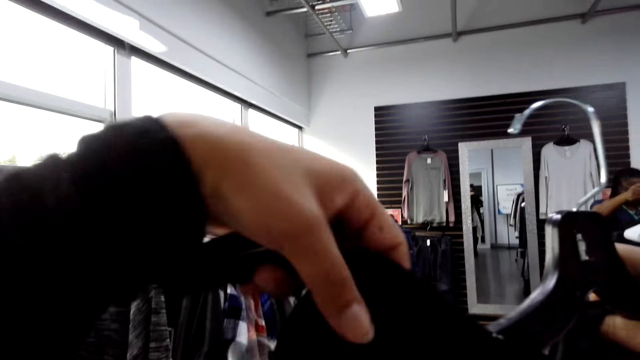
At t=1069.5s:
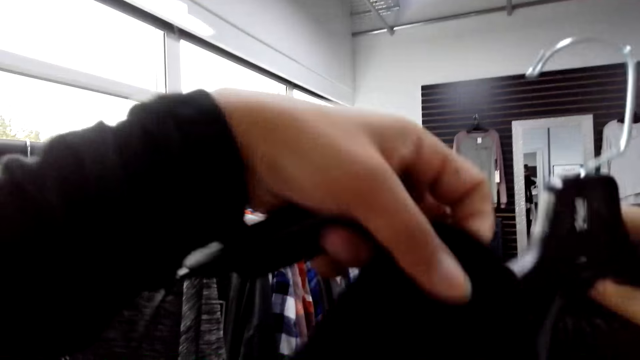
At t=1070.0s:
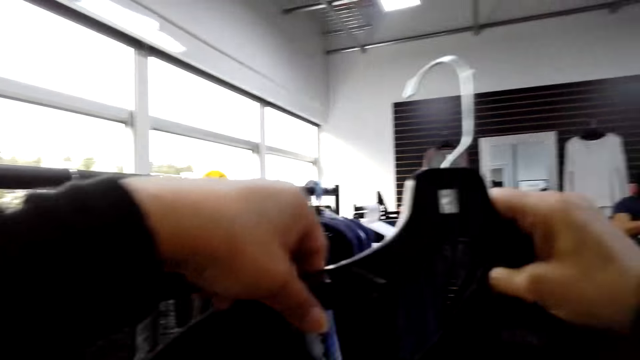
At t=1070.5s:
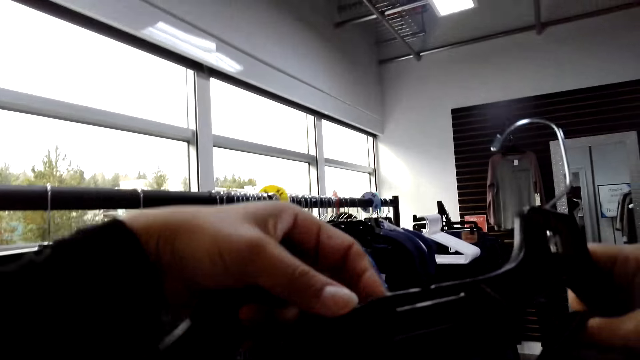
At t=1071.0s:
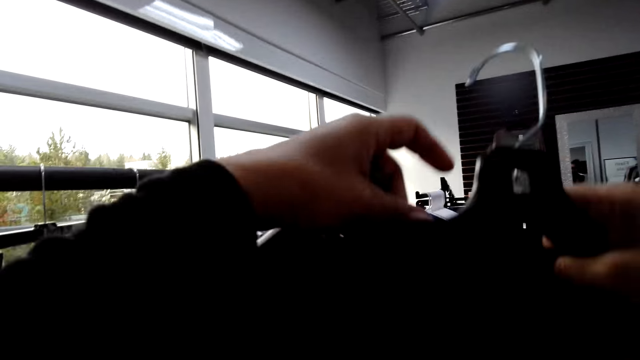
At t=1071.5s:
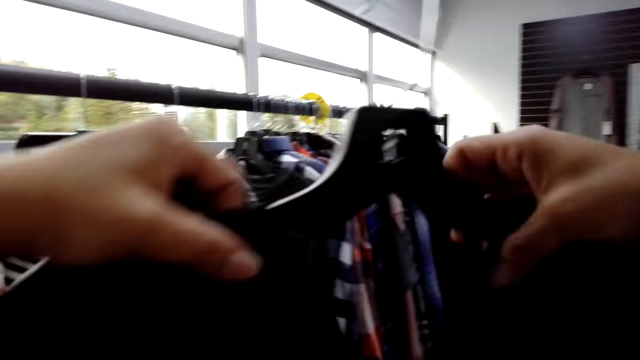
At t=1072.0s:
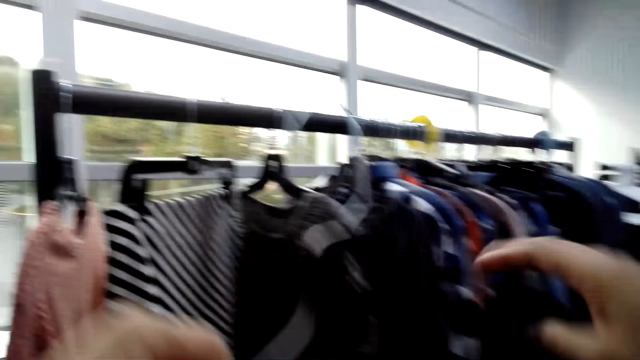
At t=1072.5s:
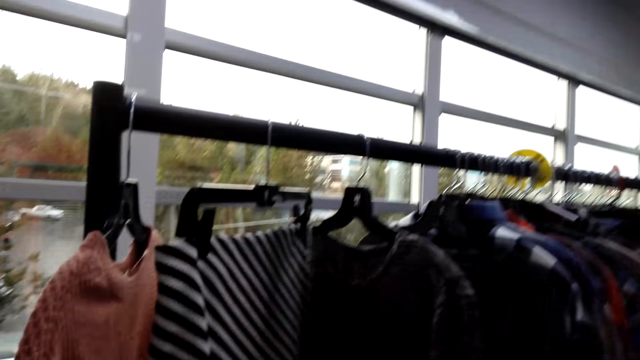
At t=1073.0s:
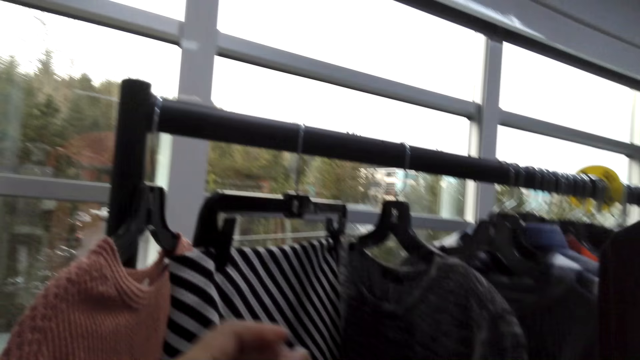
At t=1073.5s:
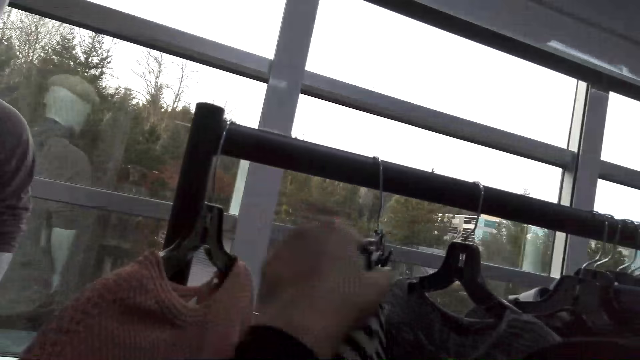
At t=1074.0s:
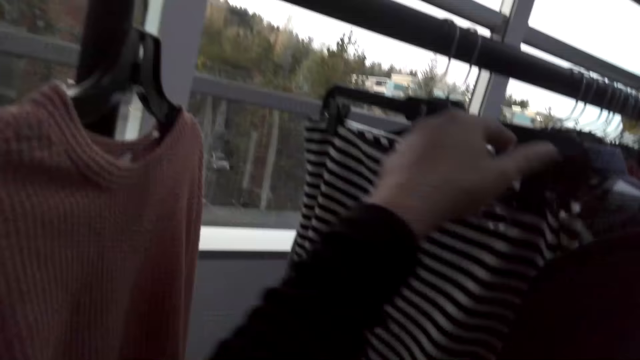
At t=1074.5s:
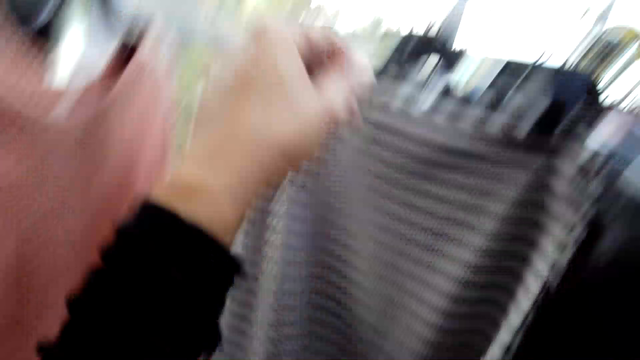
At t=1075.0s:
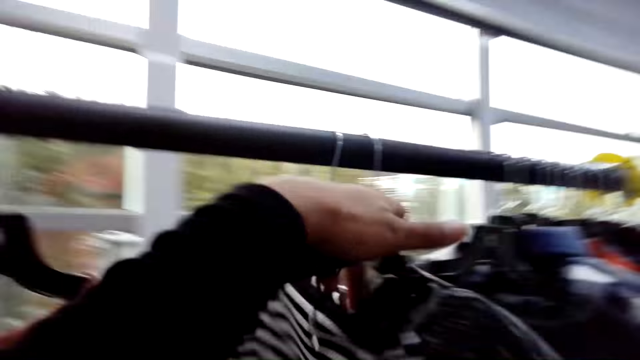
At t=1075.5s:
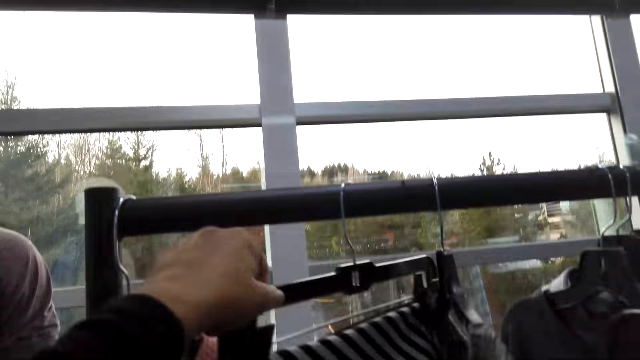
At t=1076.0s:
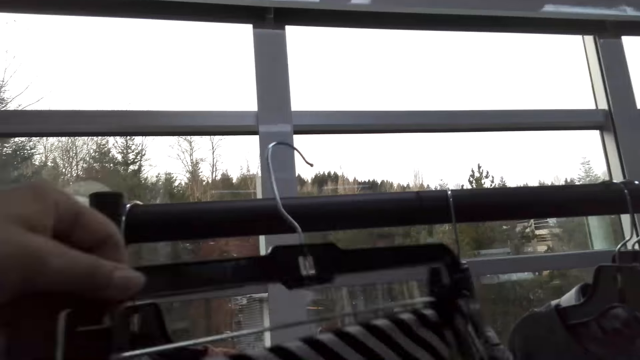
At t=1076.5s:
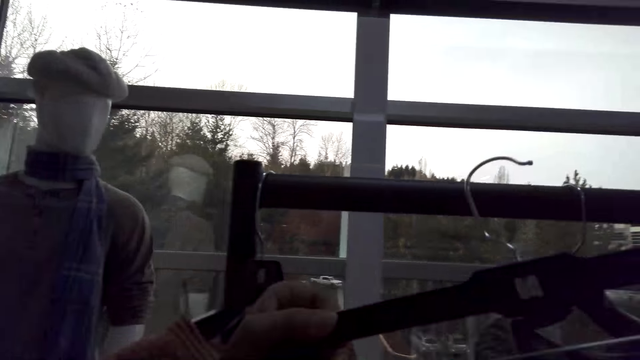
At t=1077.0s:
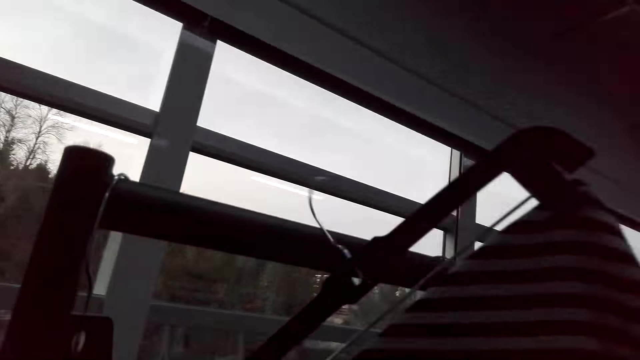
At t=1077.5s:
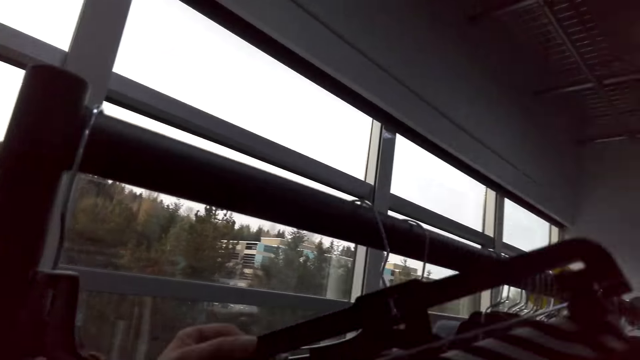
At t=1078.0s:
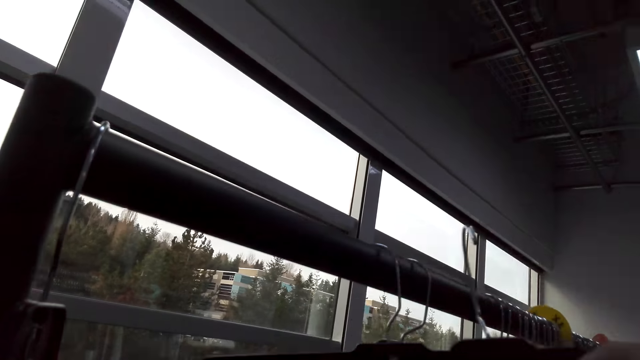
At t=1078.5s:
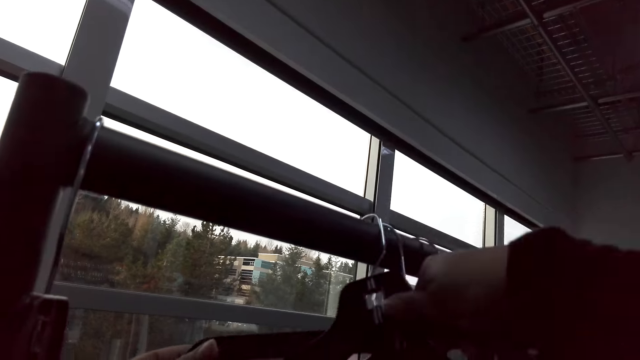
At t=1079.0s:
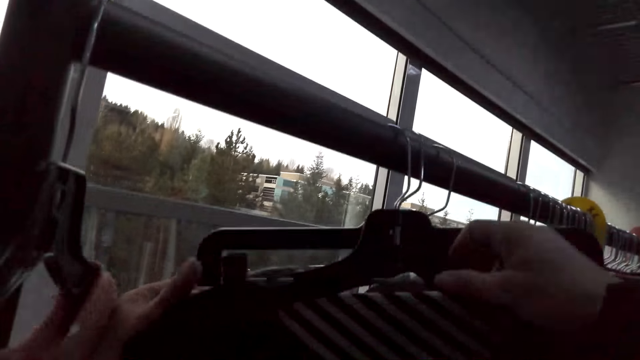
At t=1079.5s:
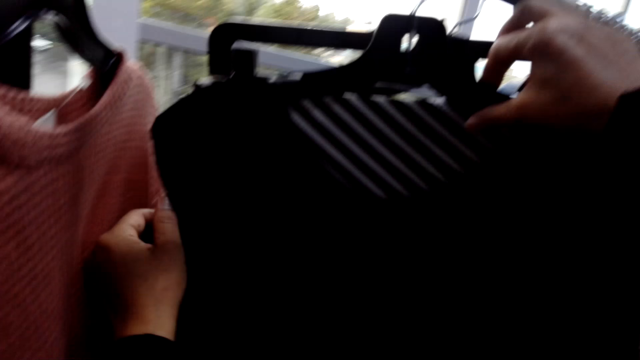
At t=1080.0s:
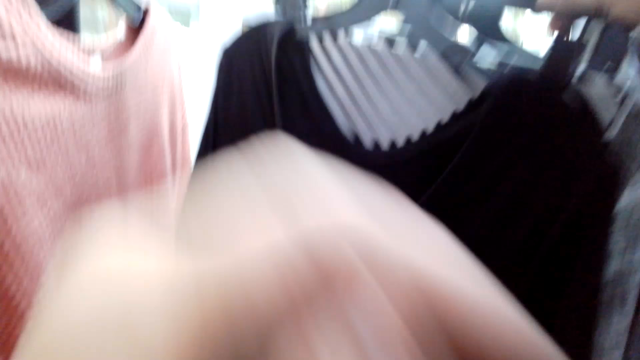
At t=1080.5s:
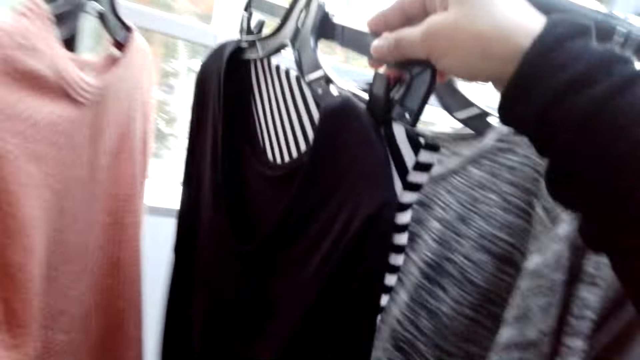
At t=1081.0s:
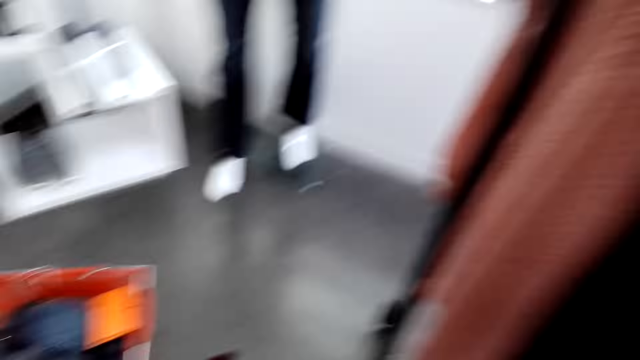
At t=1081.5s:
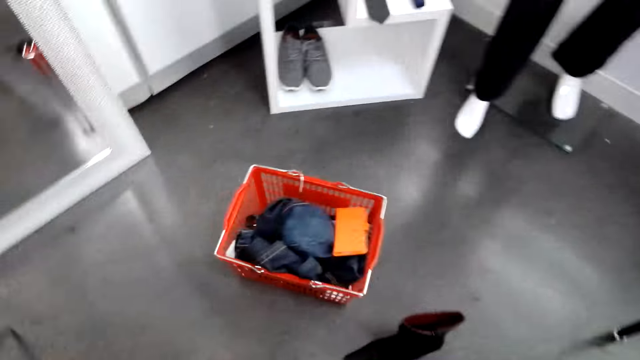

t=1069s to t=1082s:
The camera wearer holds clothes with hands. They put clothes on a hanger. They move clothes on a hanger stand. They pick clothes from the hanger stand. They hang a cloth on the hanger stand.

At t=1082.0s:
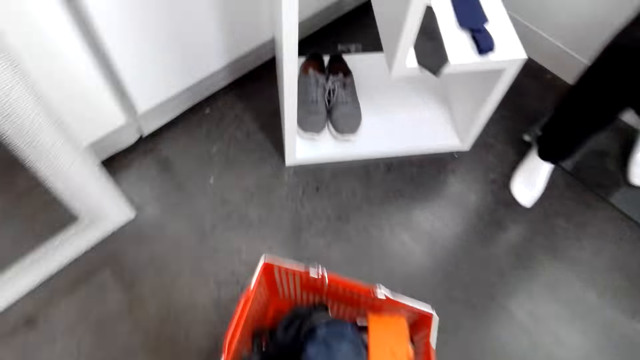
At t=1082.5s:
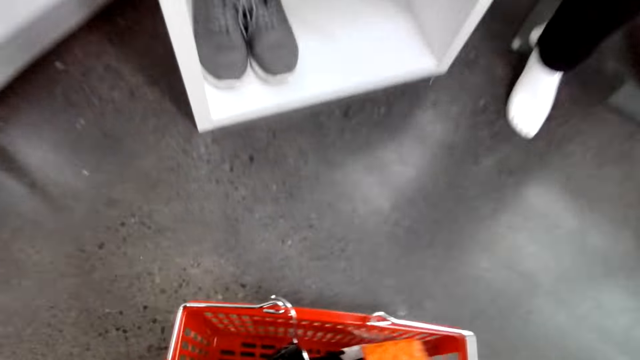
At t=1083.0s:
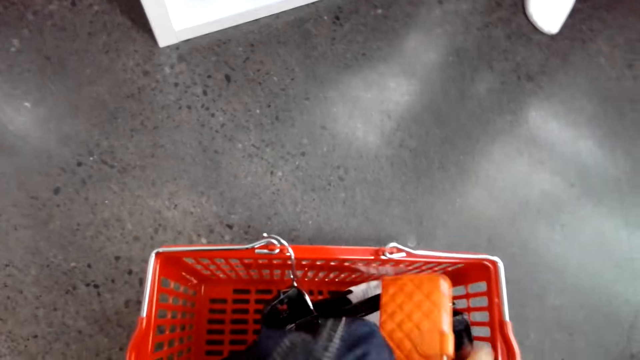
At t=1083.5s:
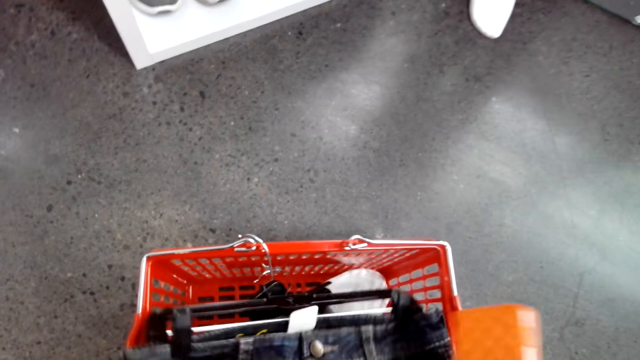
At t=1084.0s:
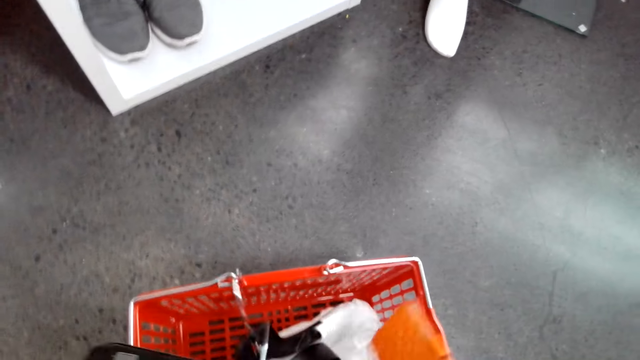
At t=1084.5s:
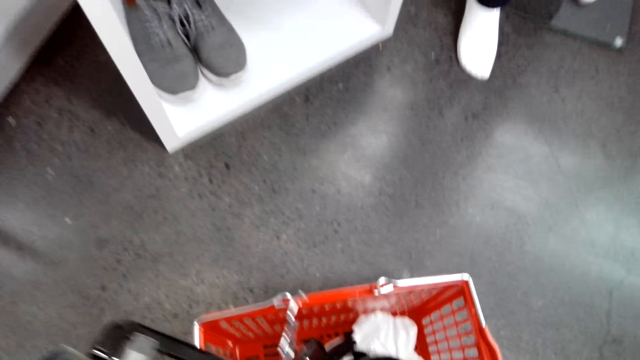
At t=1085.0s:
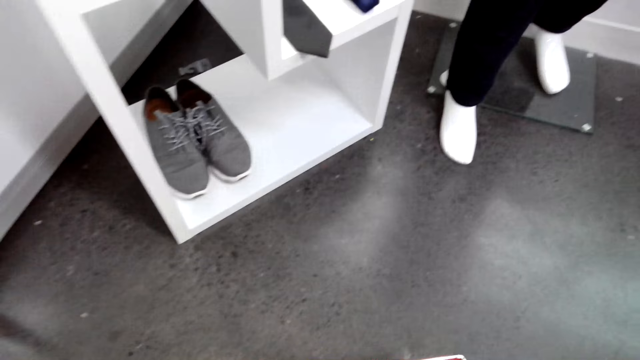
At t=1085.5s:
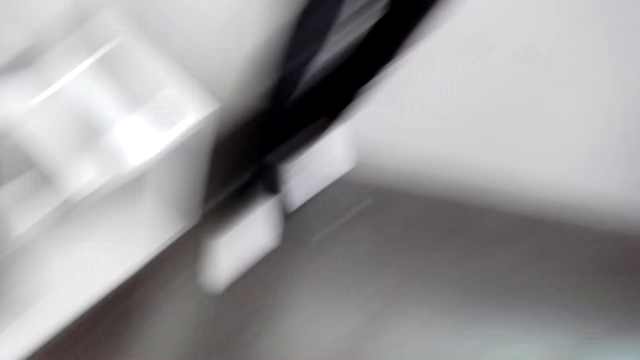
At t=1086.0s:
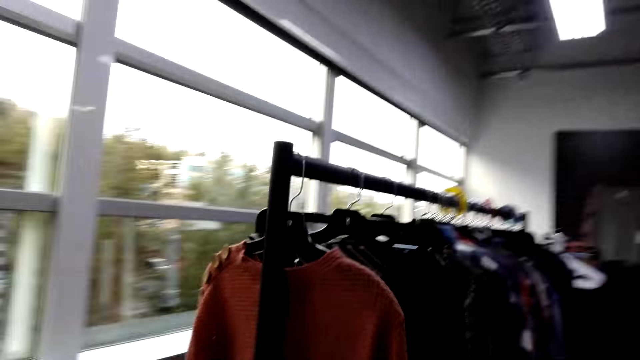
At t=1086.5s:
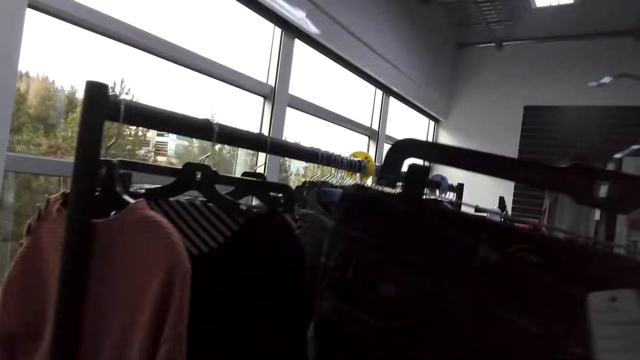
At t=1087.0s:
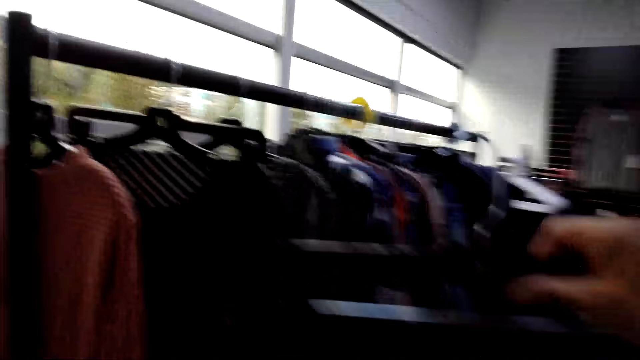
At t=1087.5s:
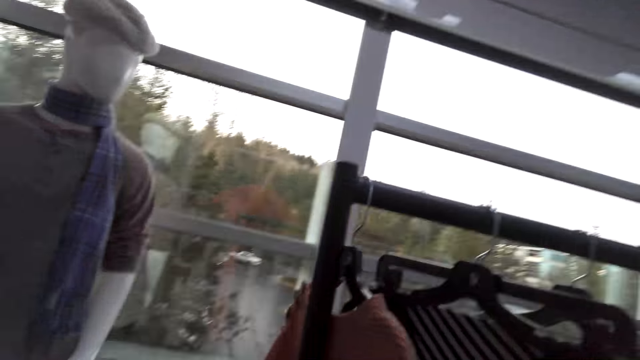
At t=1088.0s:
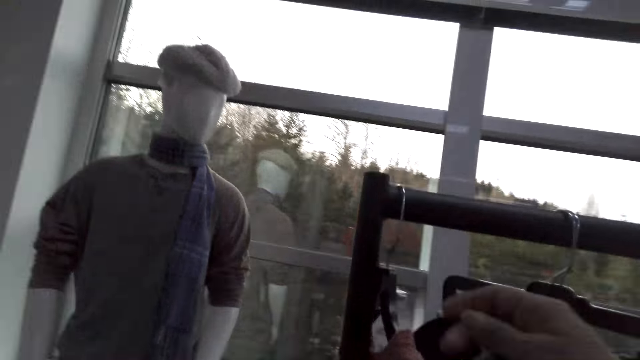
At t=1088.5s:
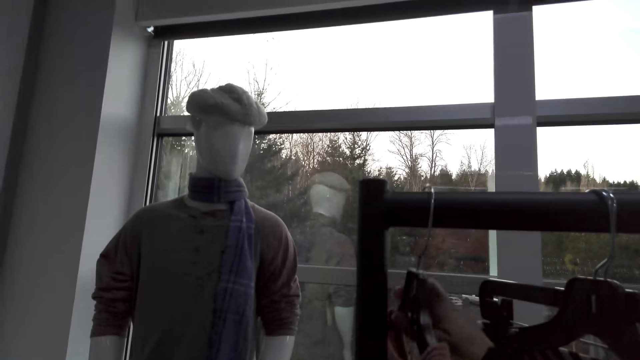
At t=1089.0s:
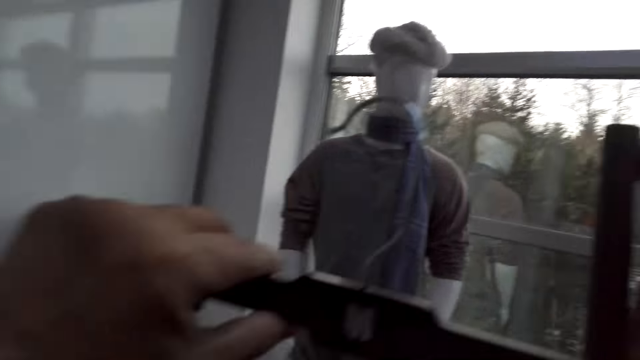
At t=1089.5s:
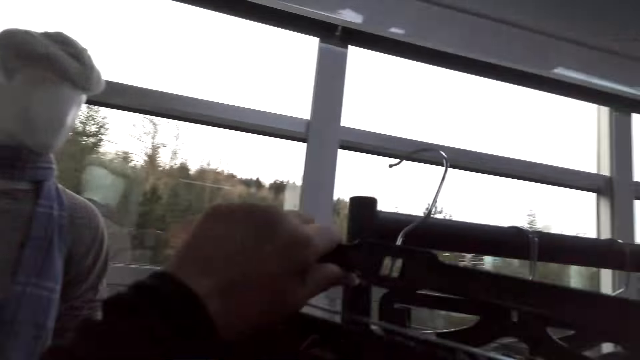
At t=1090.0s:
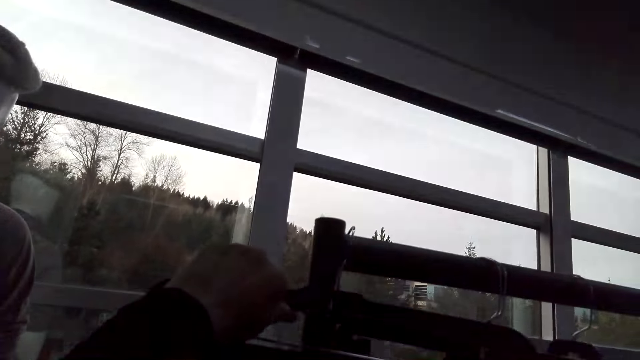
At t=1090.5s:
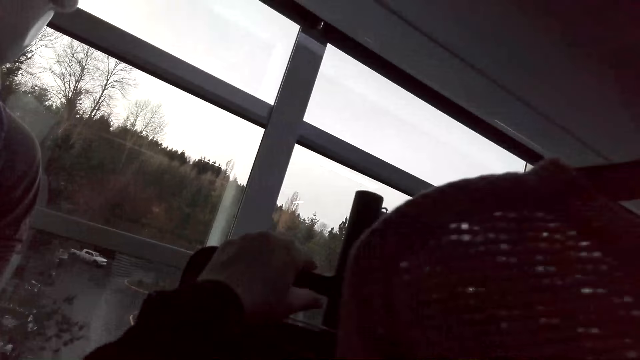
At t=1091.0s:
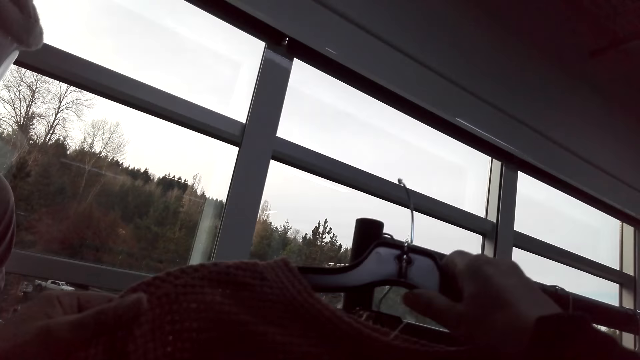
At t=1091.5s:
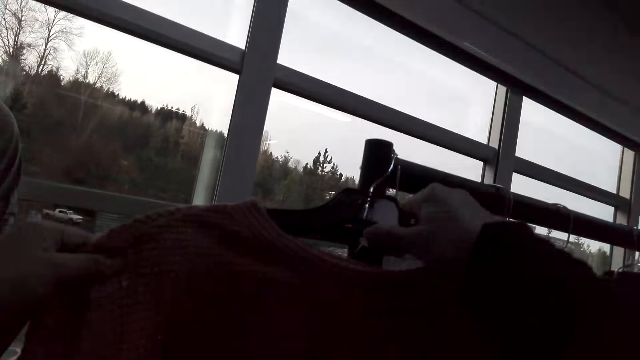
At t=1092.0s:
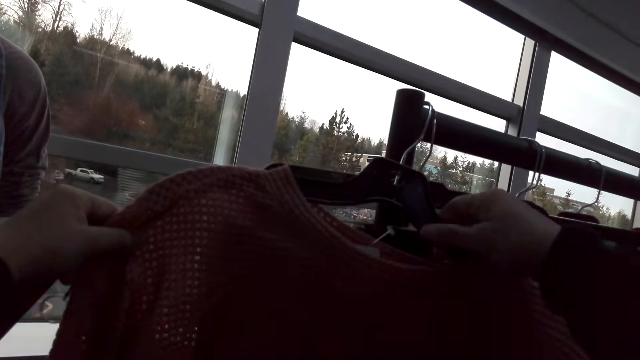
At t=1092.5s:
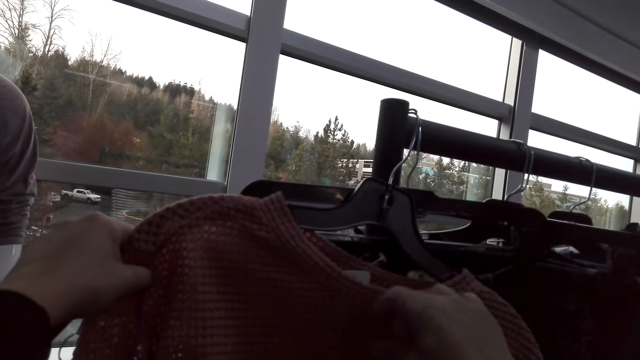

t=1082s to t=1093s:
The camera wearer picks clothes and a purse in a shopping basket. They pick clothes from a hanger stand. They hang clothes on the hanger stand. They hang clothes on the hanger stand again.
